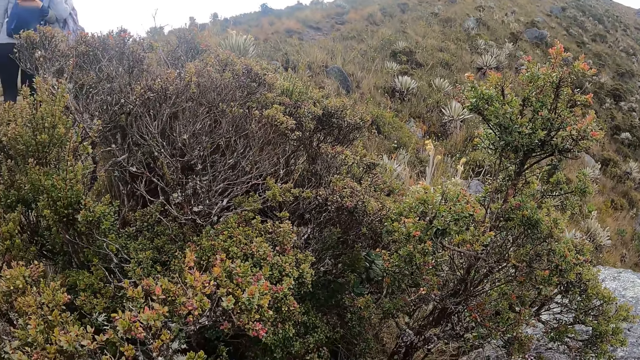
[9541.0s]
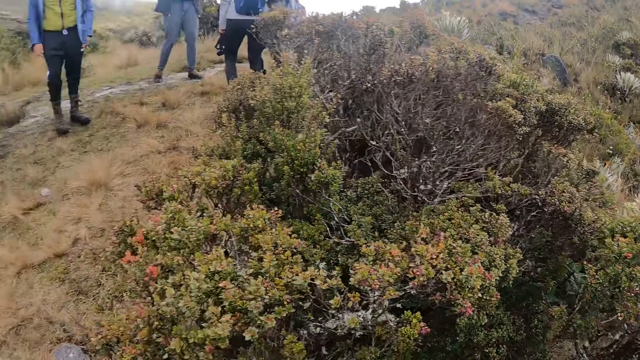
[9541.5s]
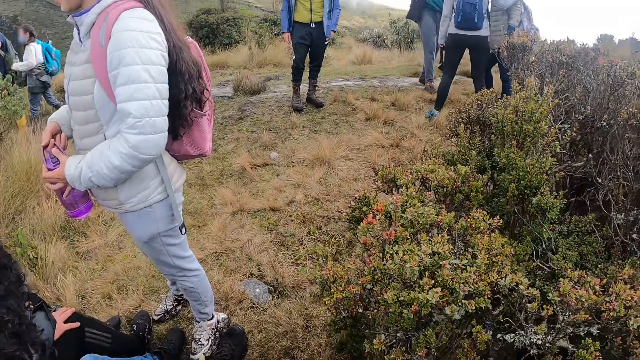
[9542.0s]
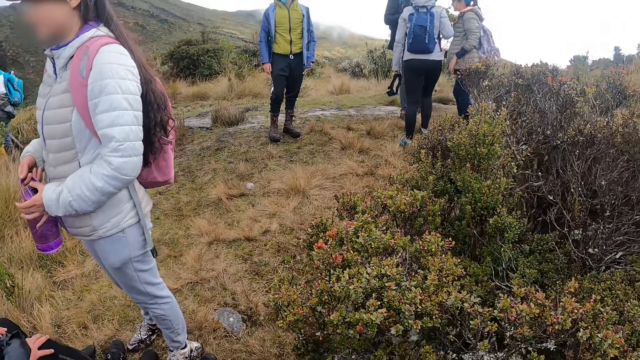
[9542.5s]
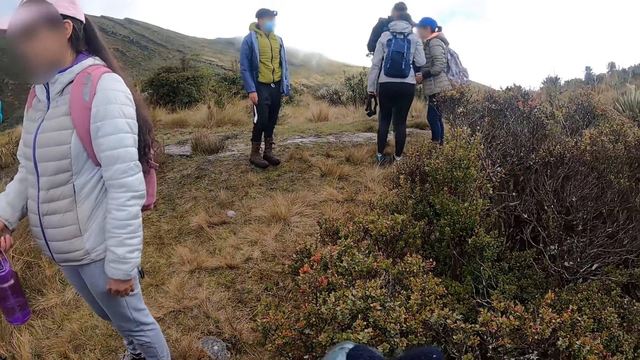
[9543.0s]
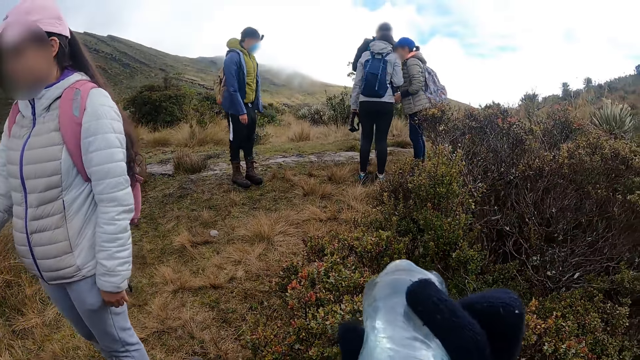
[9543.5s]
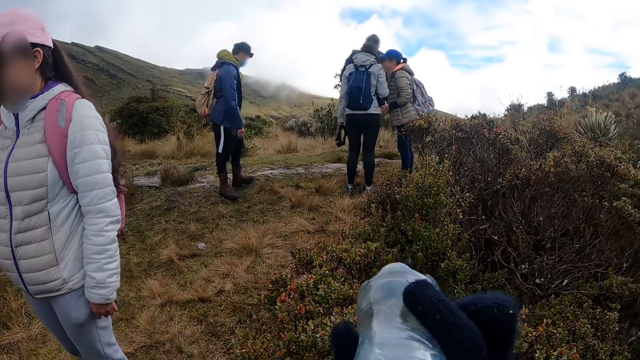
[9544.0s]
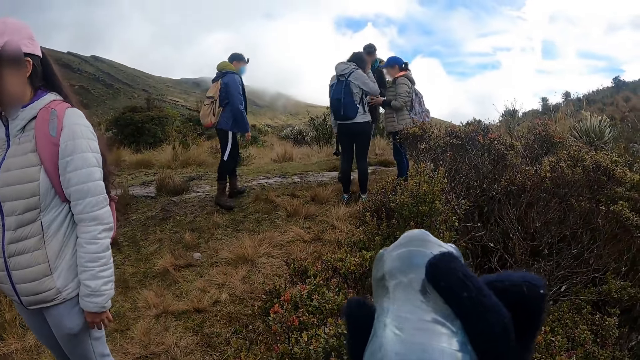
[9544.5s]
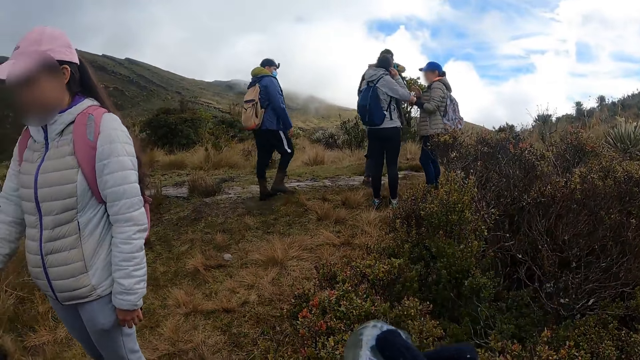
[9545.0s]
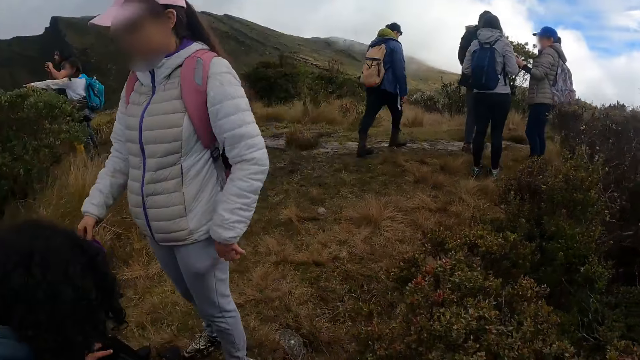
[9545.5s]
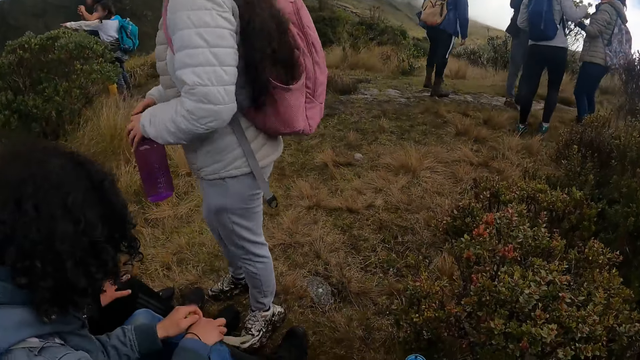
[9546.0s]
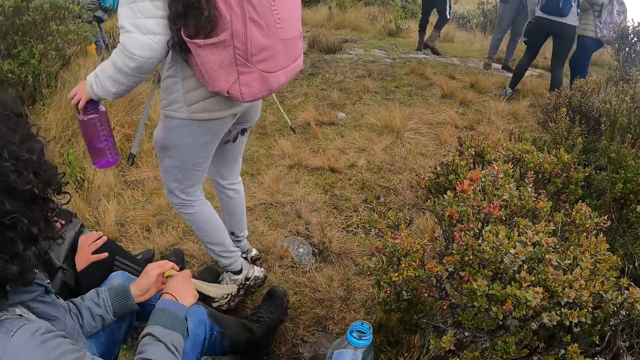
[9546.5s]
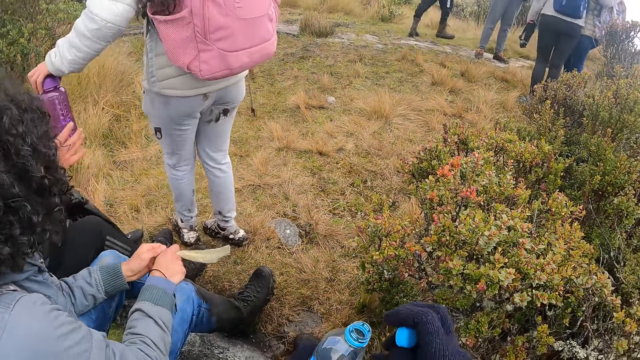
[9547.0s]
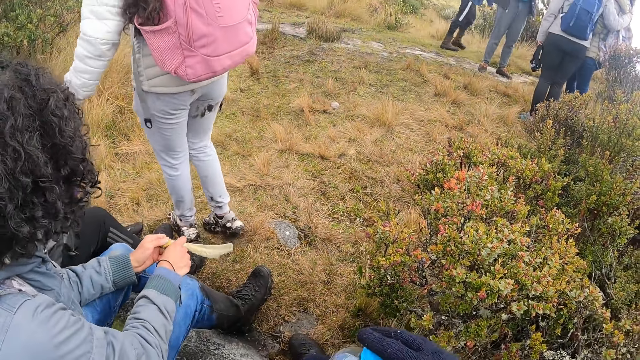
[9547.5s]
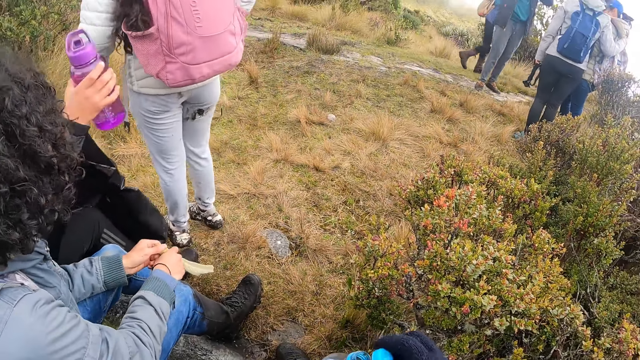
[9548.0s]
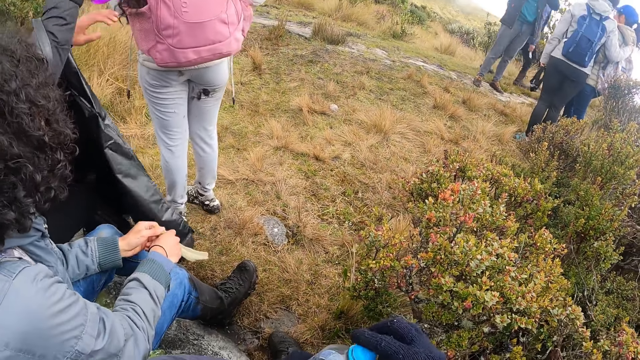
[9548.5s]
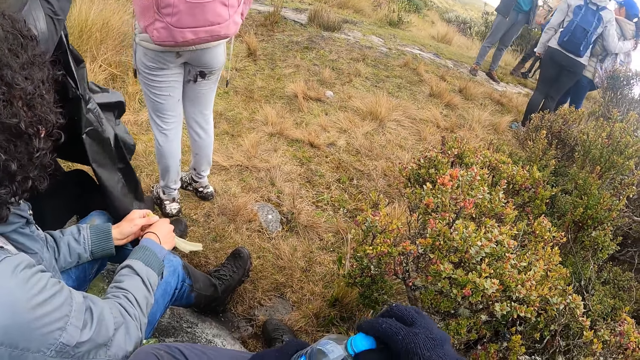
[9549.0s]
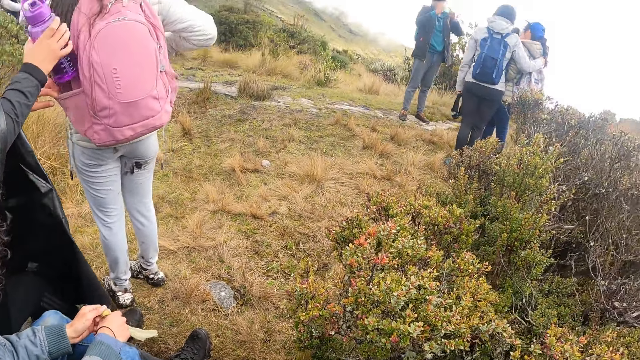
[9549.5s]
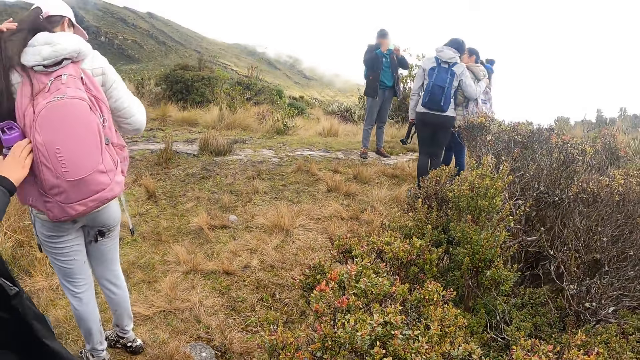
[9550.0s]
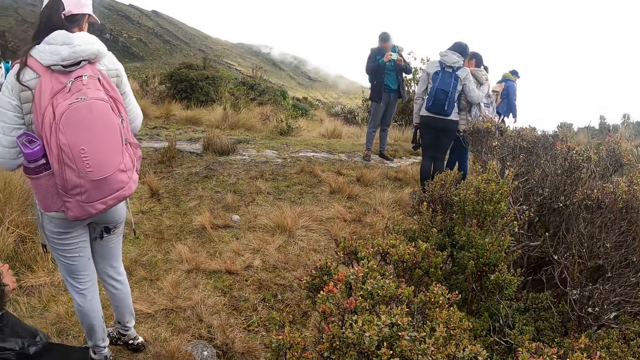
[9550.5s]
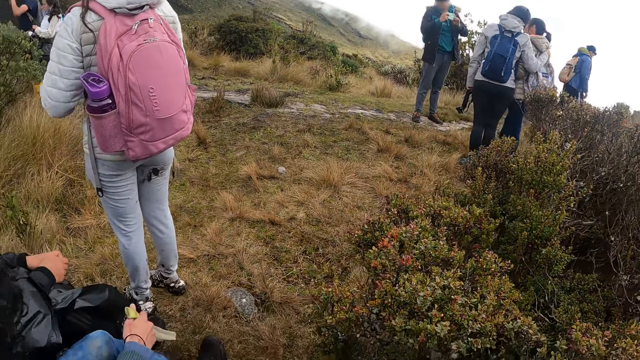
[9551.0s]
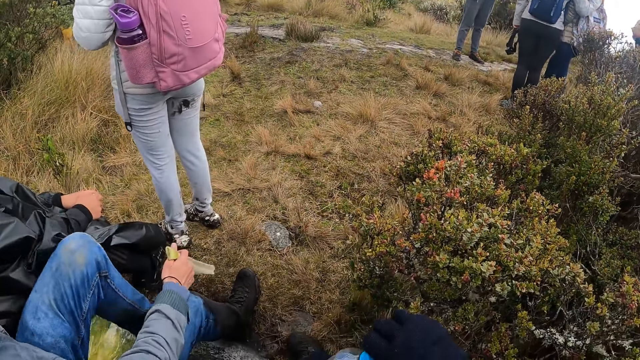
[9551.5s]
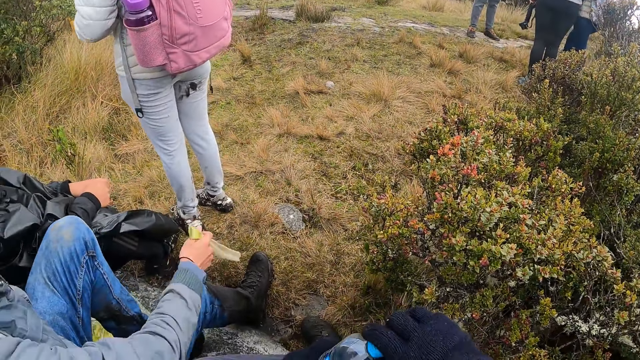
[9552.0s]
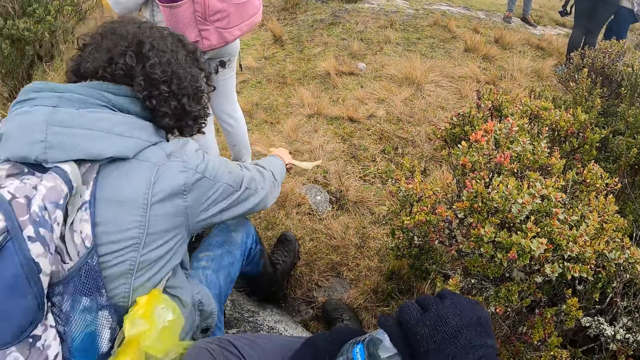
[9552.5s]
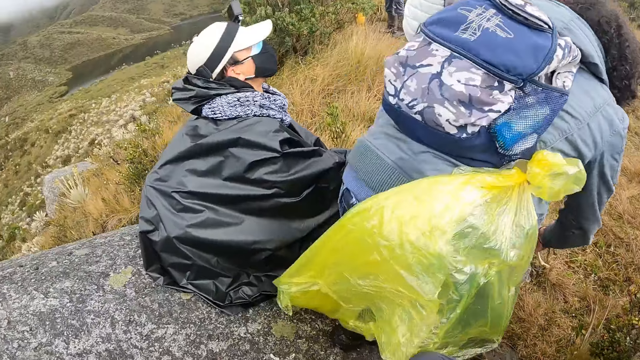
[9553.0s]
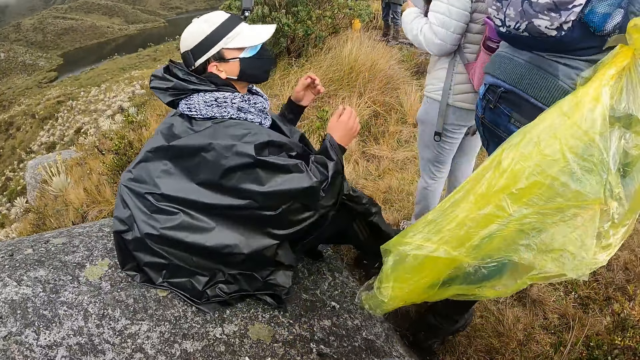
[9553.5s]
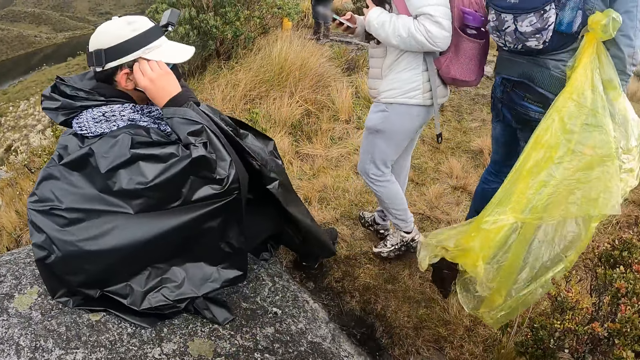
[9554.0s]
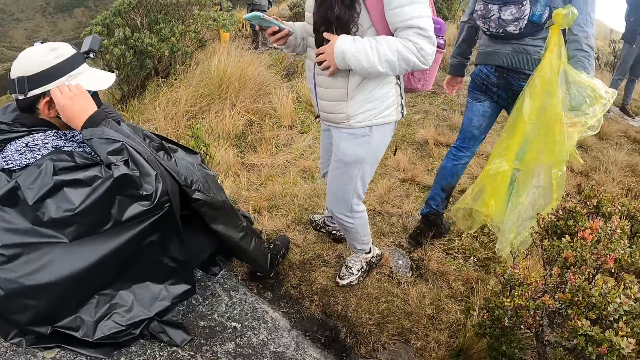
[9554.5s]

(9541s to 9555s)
The camera wearer sips water from a bottle. They close the bottle with a lid. They turn around.

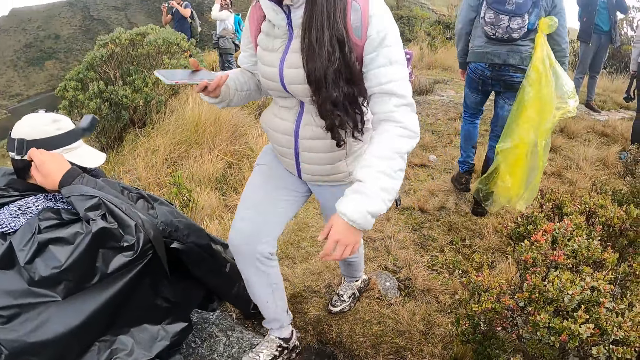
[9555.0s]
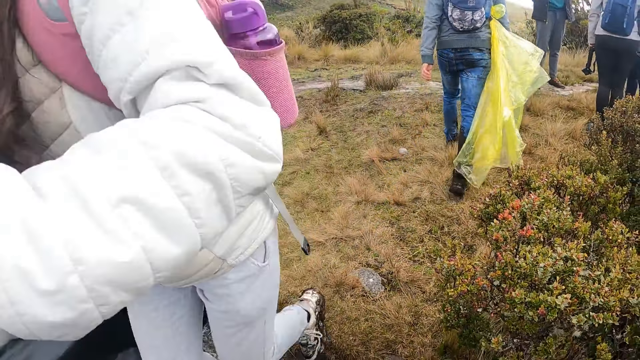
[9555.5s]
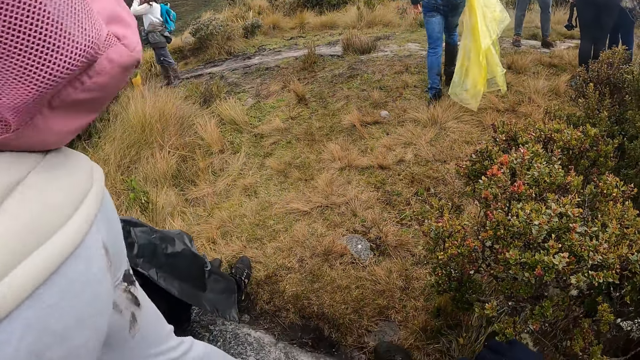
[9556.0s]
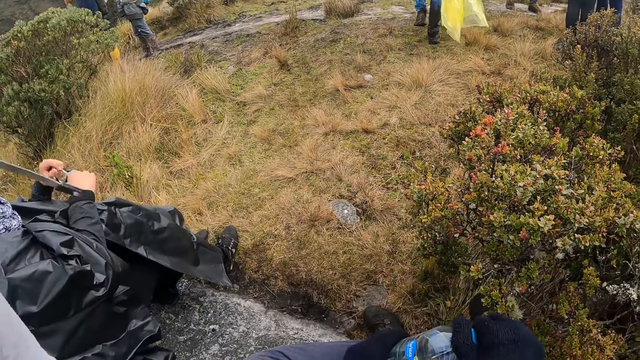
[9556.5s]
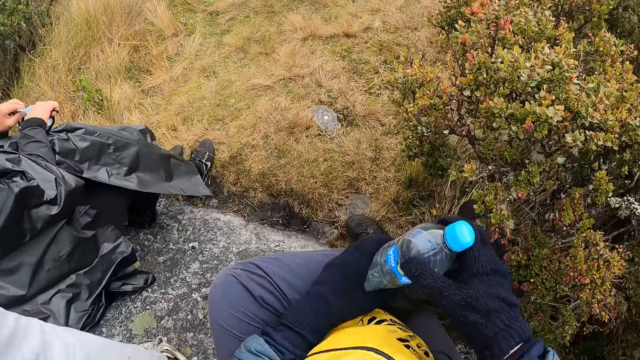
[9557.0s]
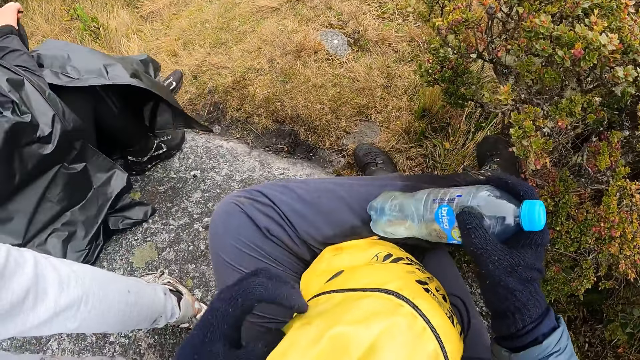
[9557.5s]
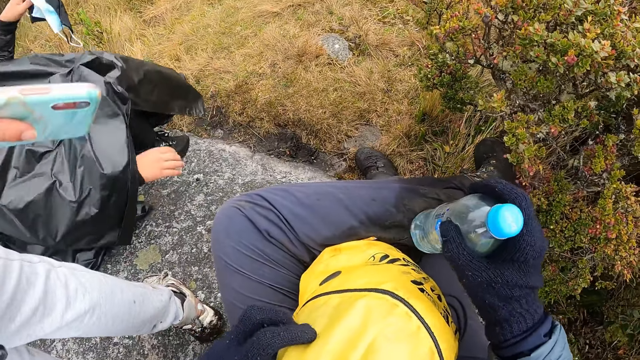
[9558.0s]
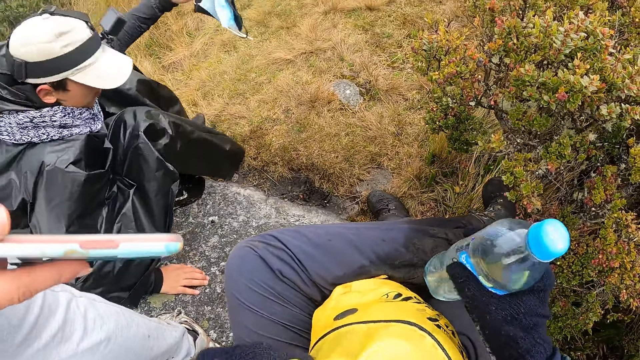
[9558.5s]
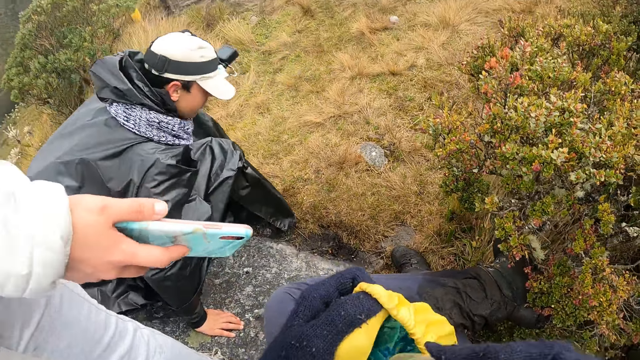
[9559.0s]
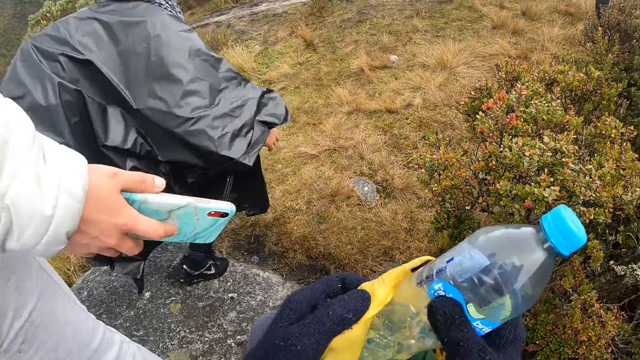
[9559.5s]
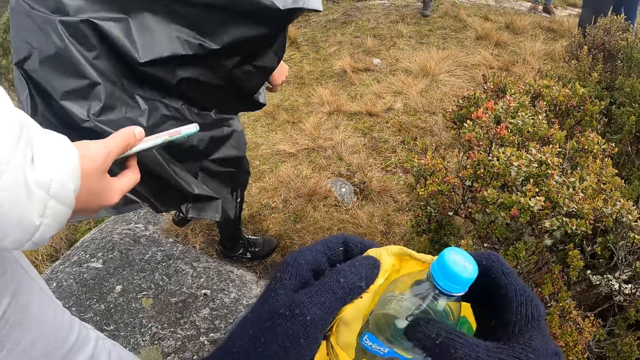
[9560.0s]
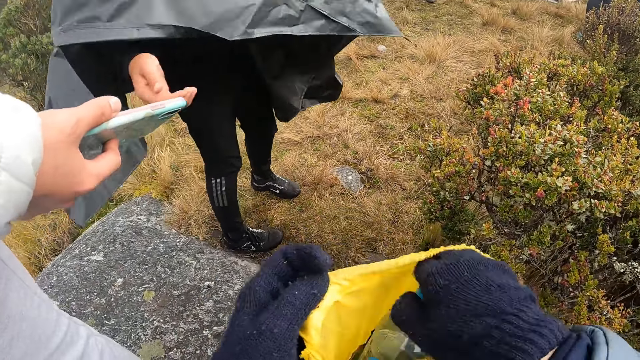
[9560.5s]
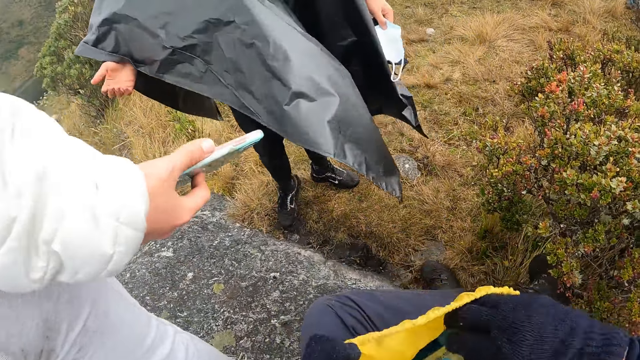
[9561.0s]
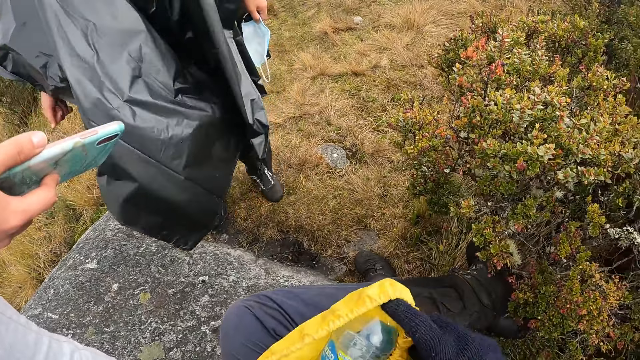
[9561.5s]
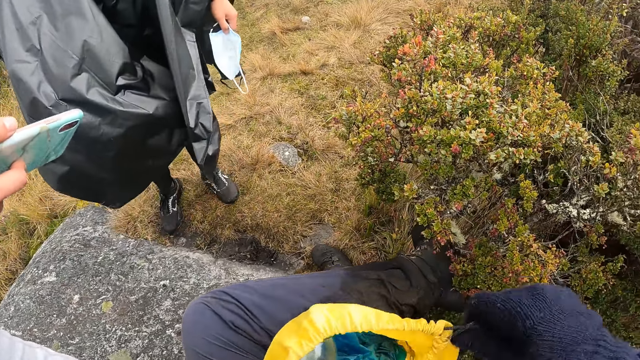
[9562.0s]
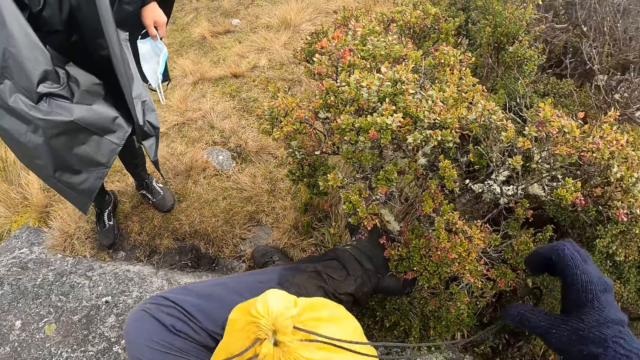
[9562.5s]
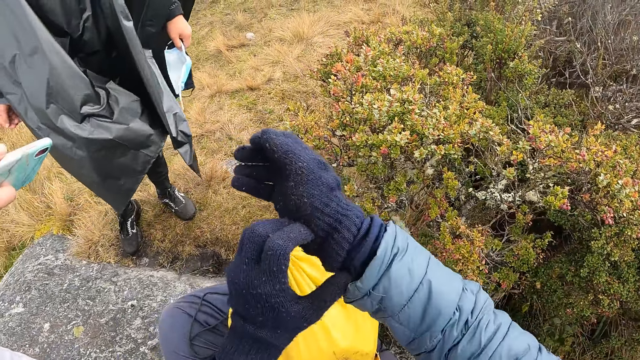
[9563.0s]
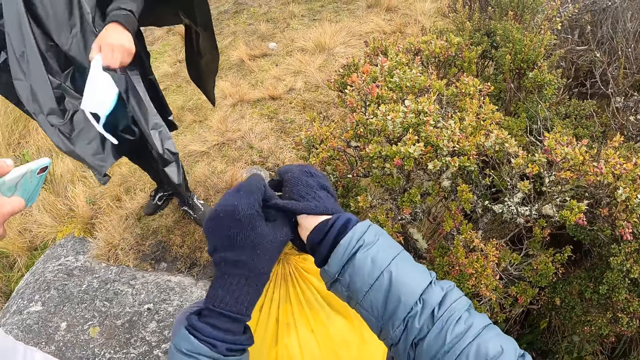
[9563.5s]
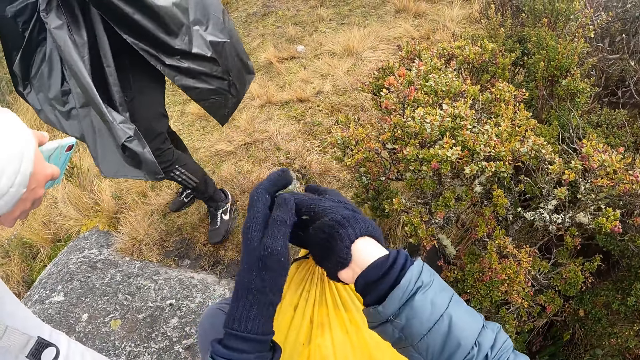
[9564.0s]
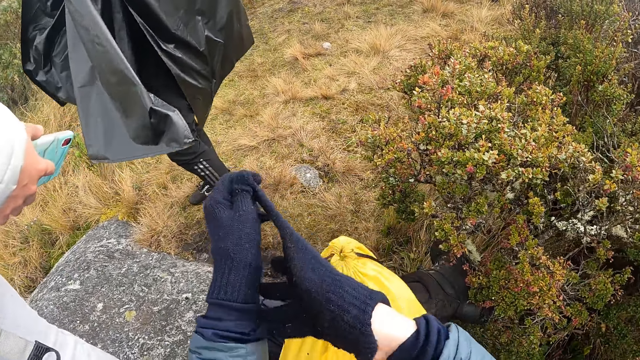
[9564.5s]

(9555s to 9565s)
The camera wearer opens a bottle. They adjust the bag. They put the bottle in the bag. They close the bag. They adjust gloves. They remove a glove.
